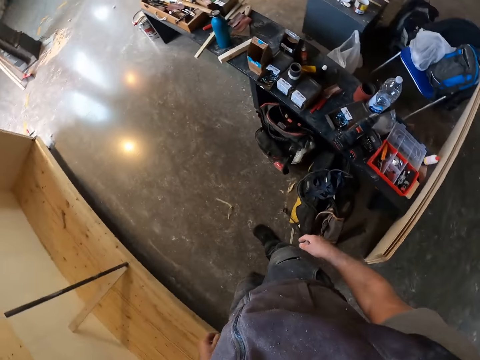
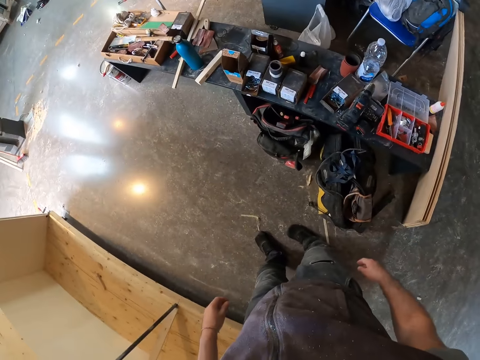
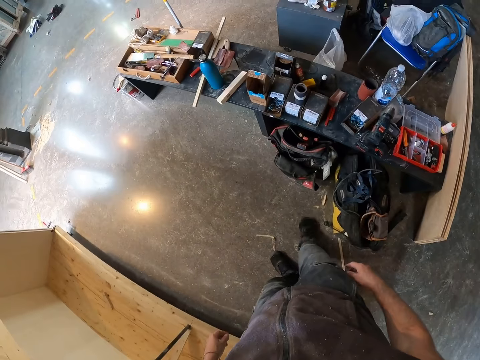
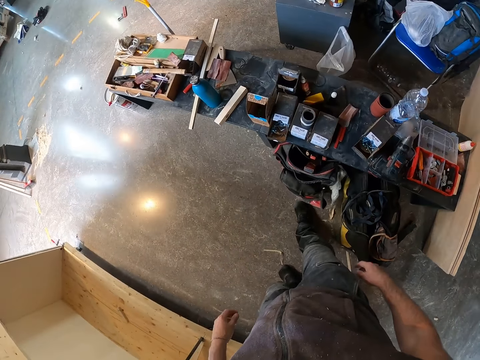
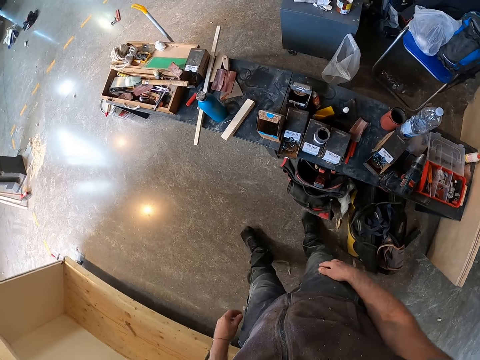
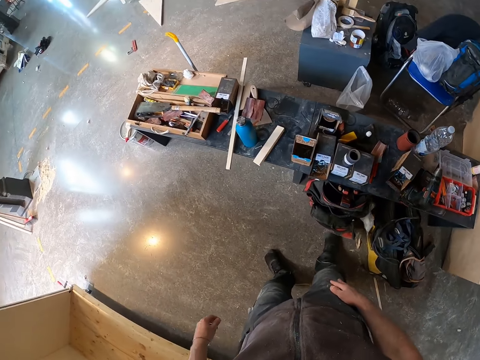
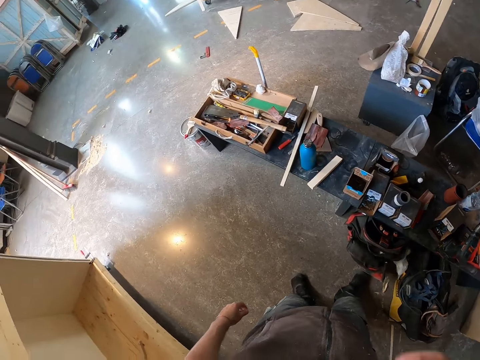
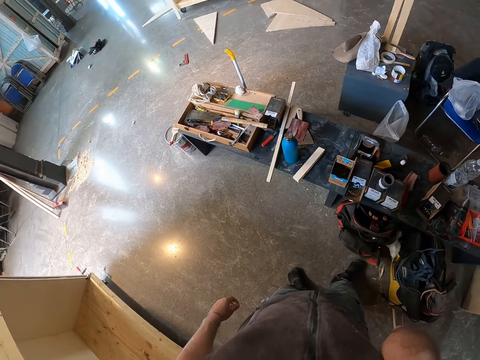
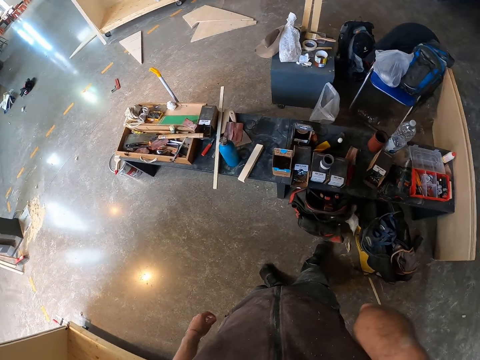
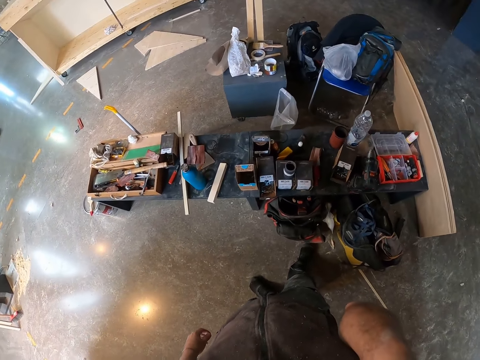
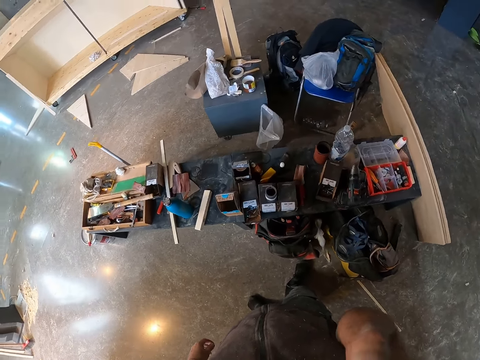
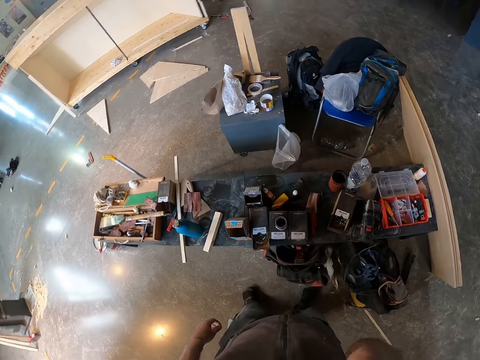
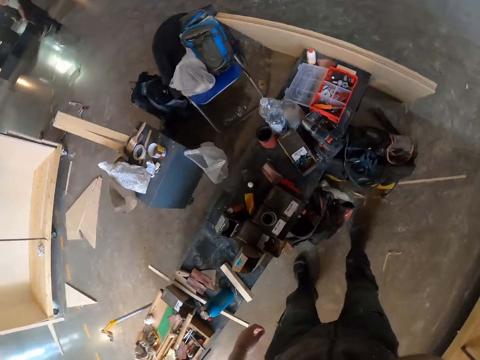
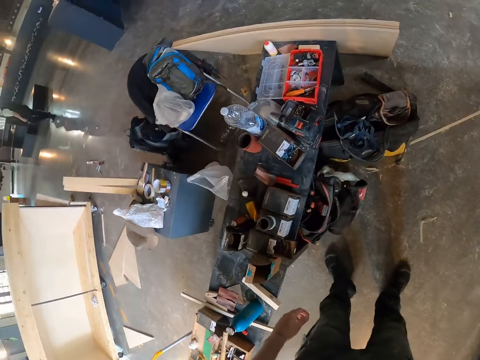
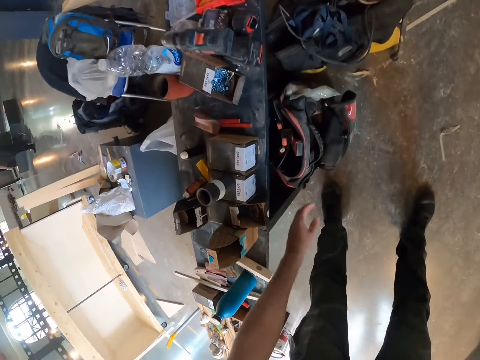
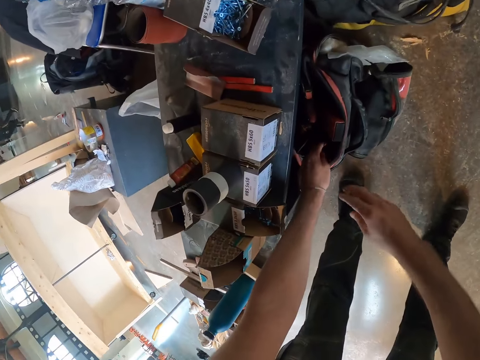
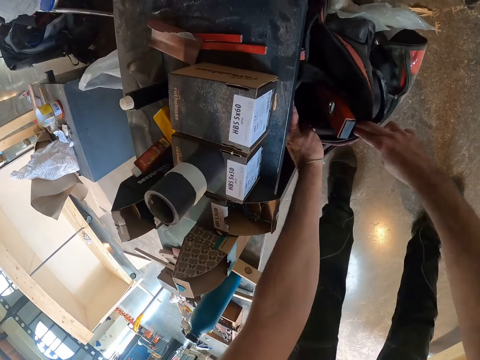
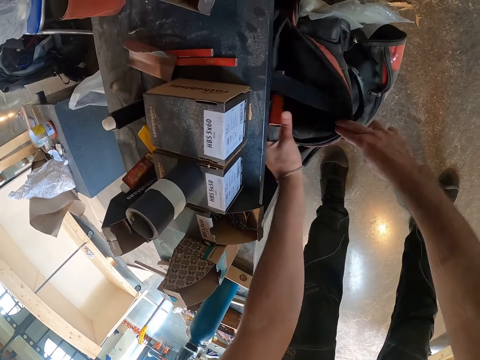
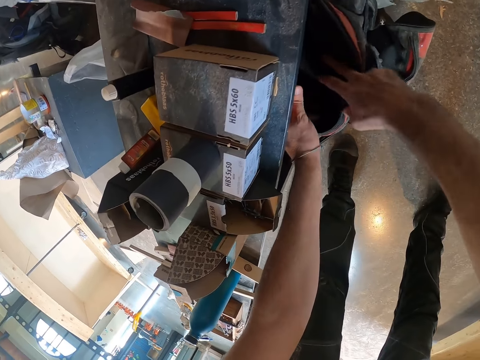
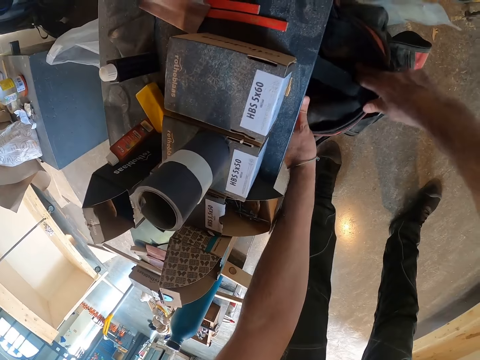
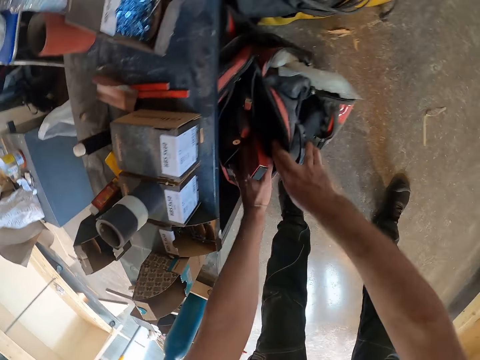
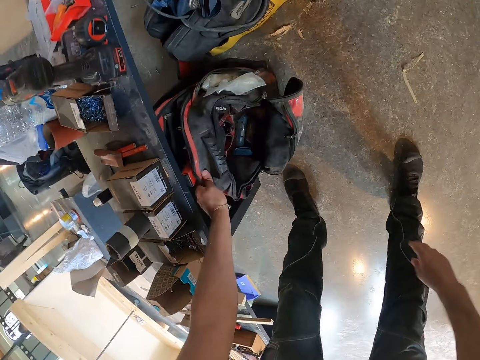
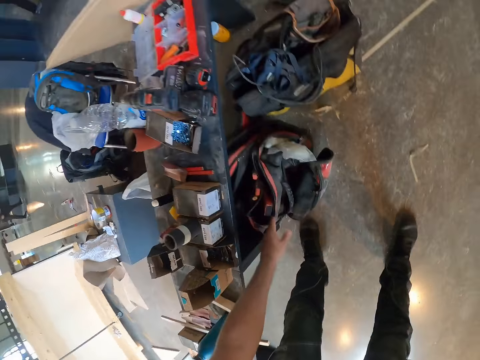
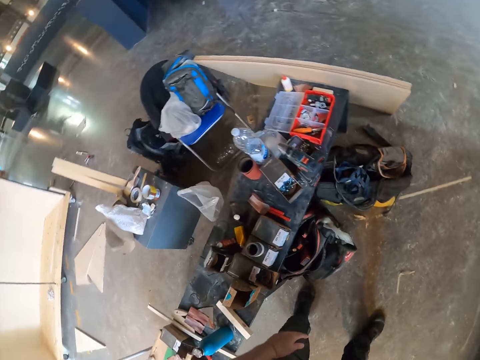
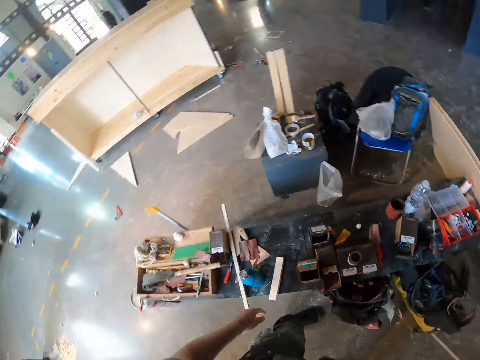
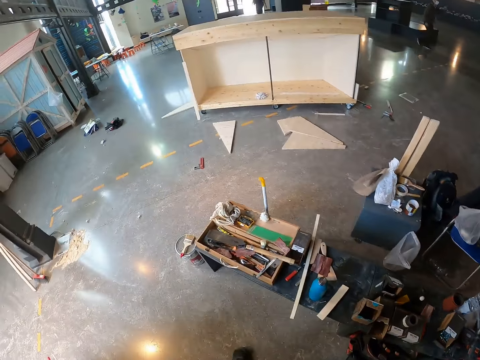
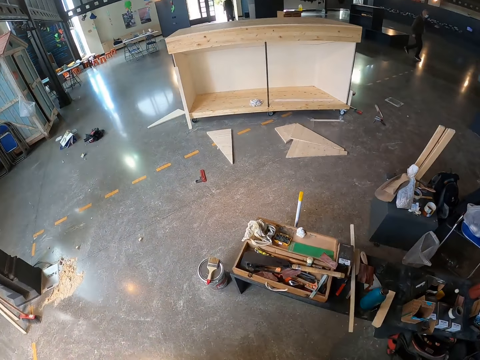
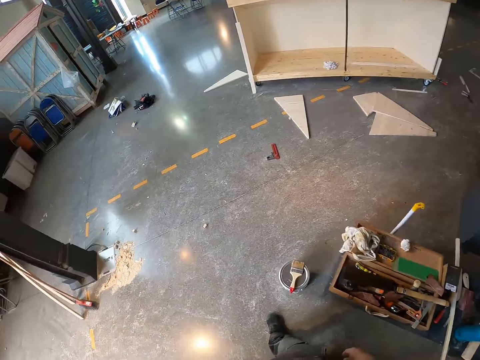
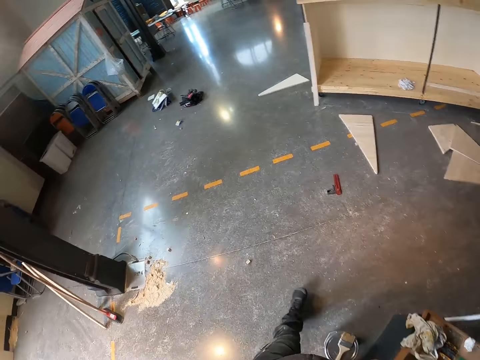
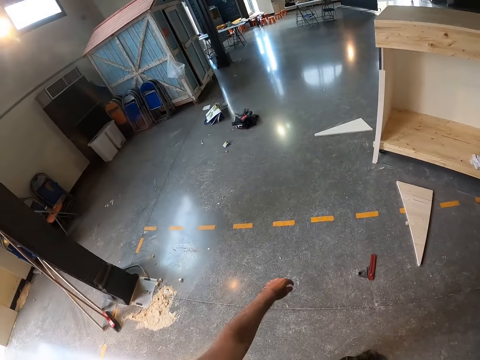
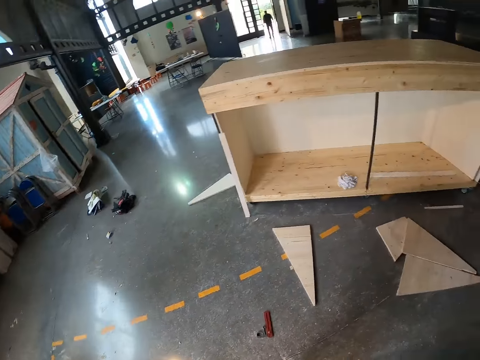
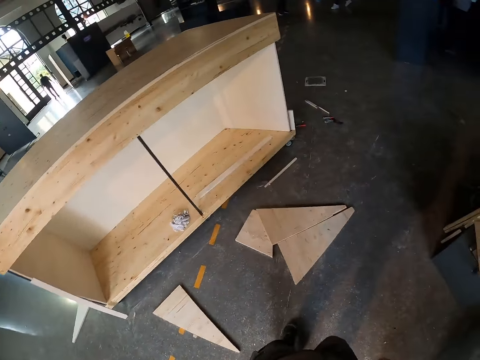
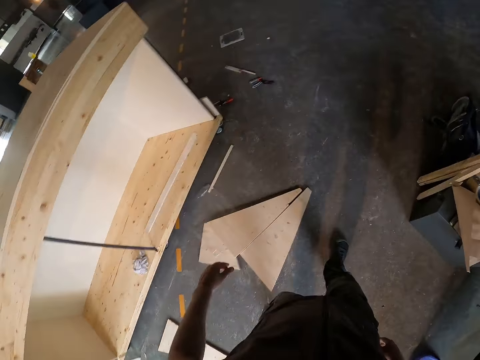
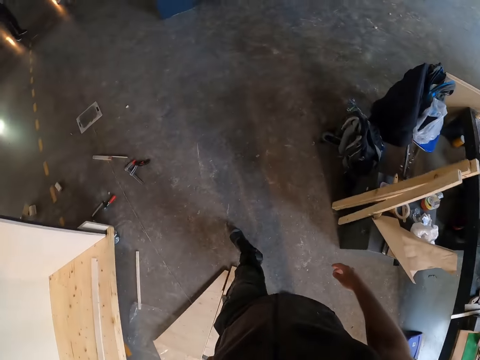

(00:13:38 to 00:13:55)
The camera wearer walks. He touches his face with his right hand. He raises his hand up. He searches the bag. He opens the bag on the floor with both hands. He holds a spirit level. He moves a tool in the bag with his left hand. He moves his hand inside the bag. He drops the spirit level. He holds the bag. He stands up. He walks around.

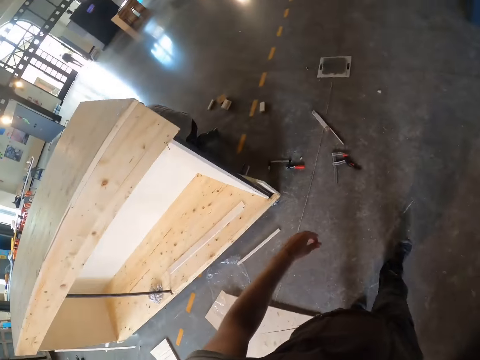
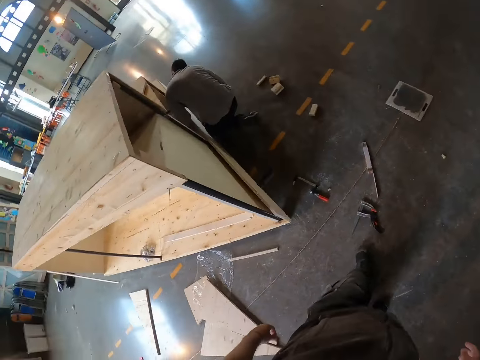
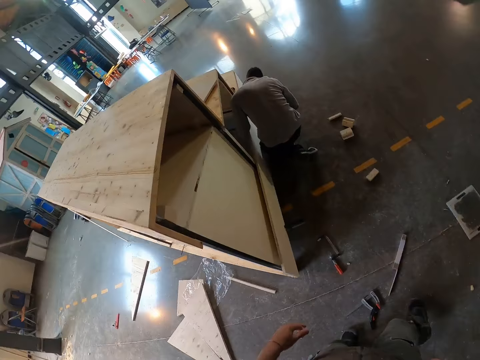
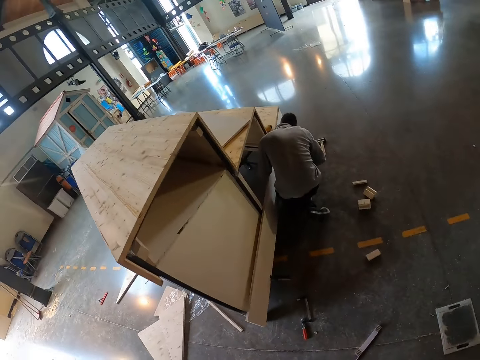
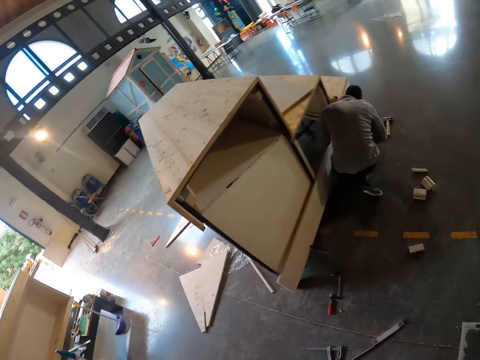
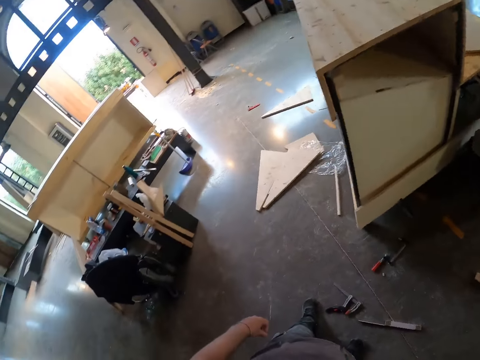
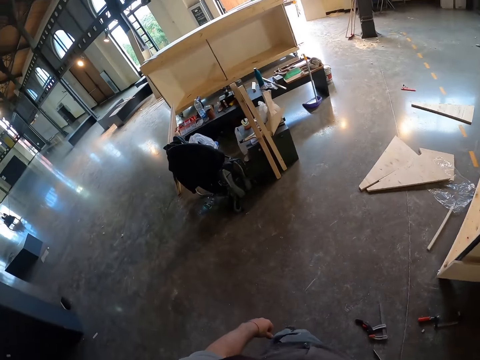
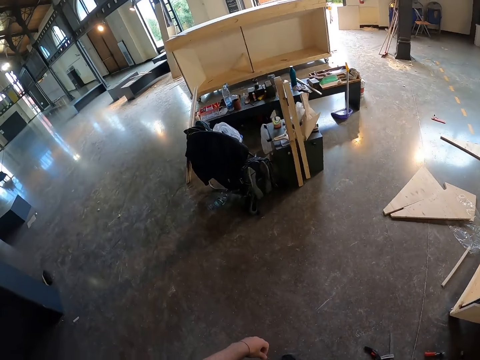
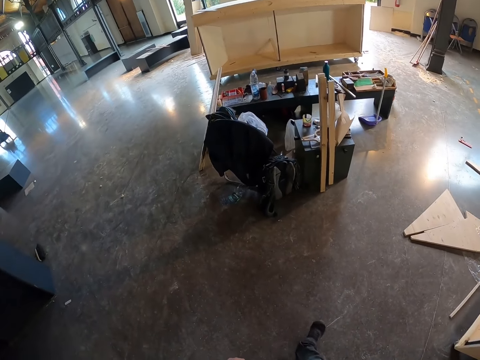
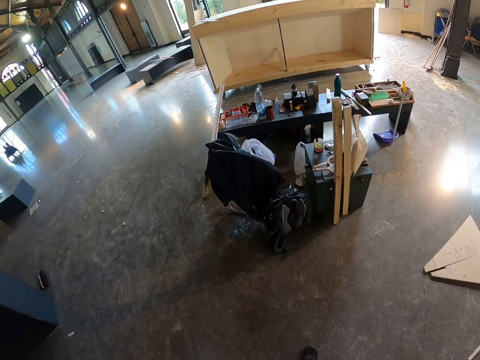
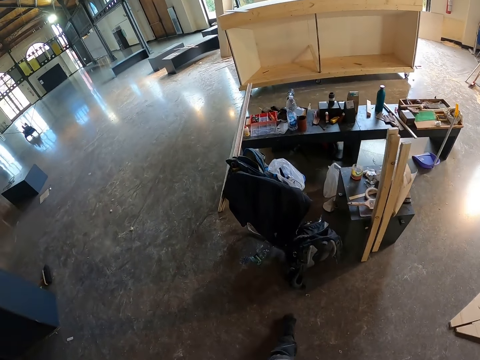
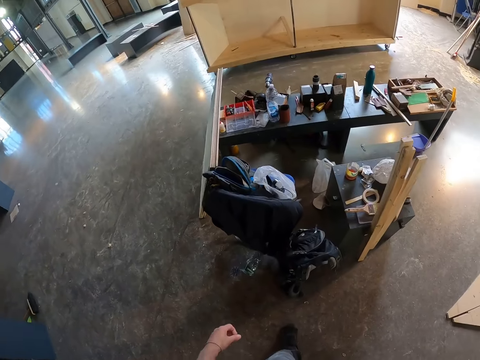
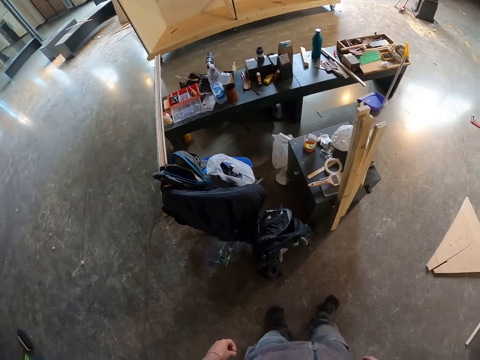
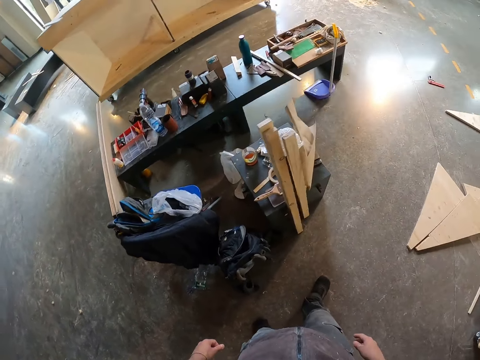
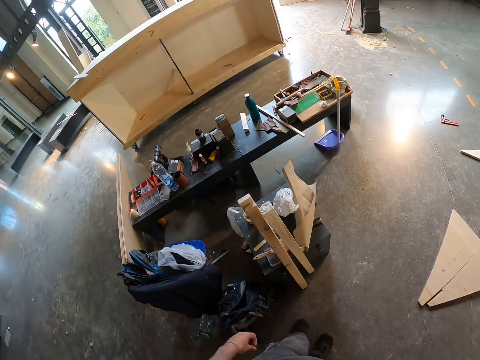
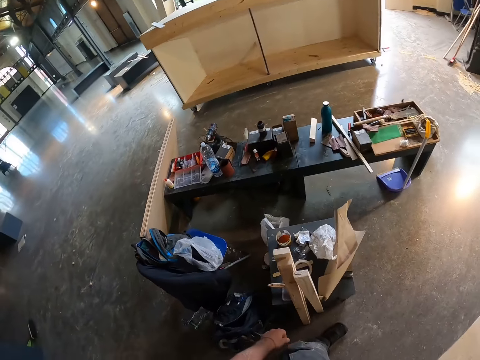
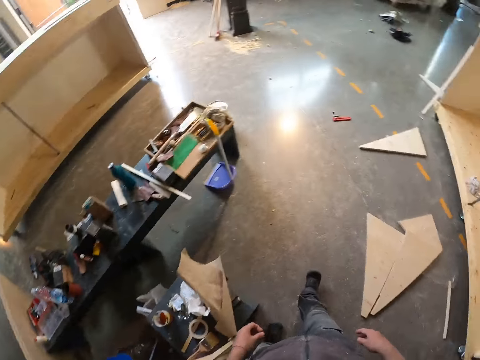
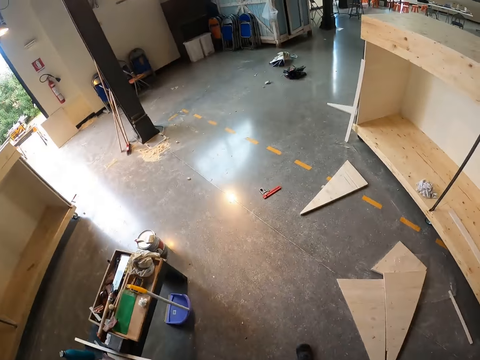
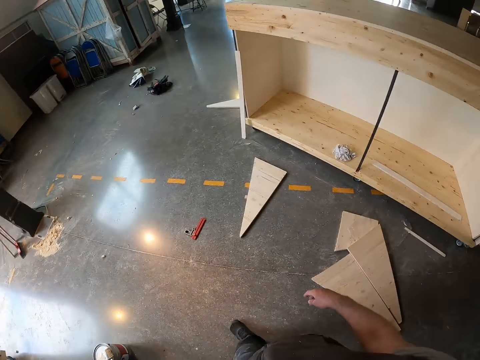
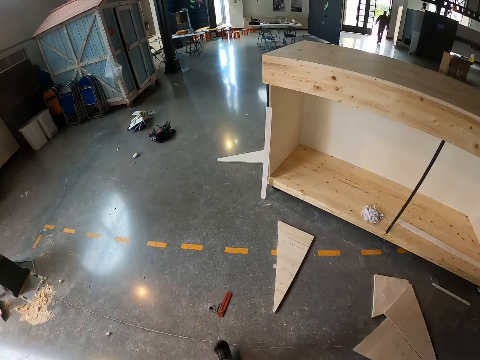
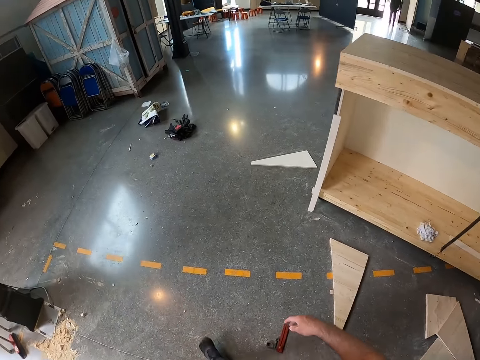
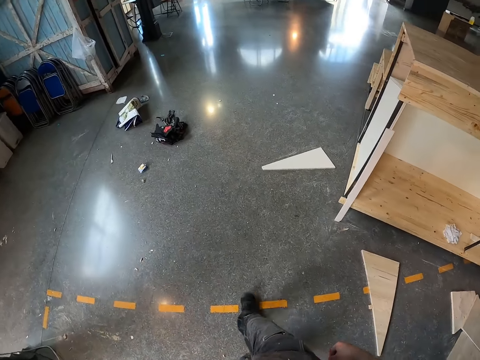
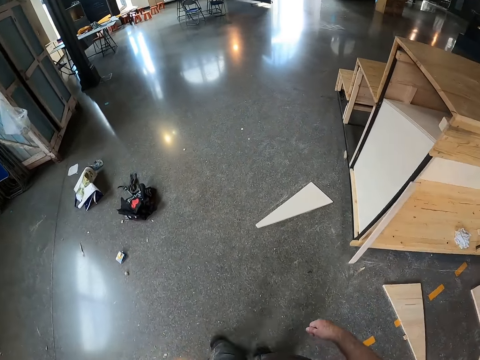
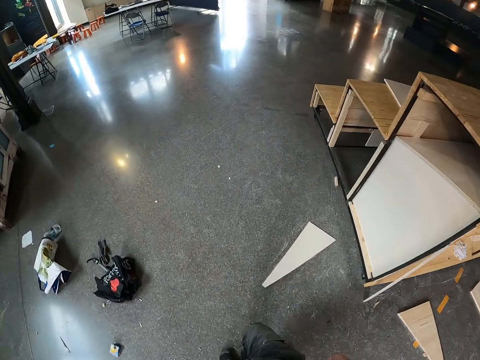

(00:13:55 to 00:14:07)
A man works on the floor. The camera wearer turns around. They walk around.
